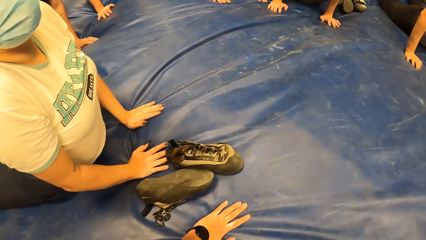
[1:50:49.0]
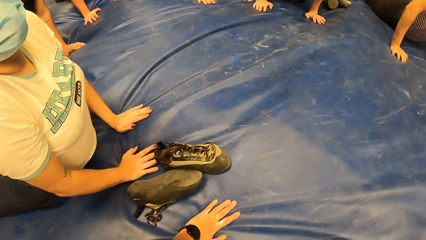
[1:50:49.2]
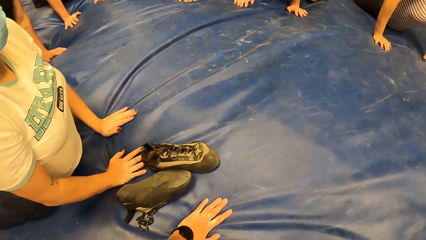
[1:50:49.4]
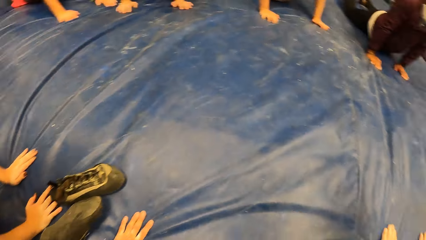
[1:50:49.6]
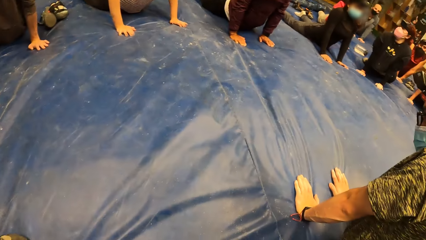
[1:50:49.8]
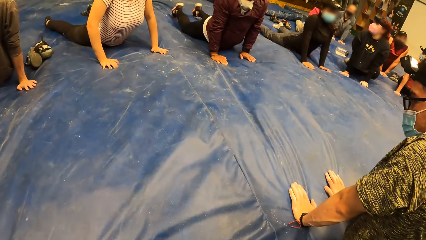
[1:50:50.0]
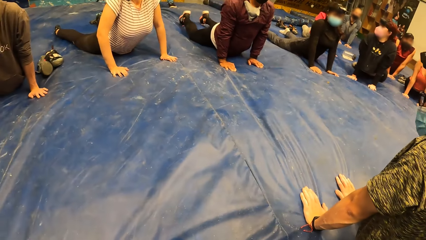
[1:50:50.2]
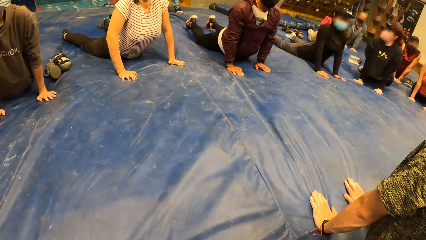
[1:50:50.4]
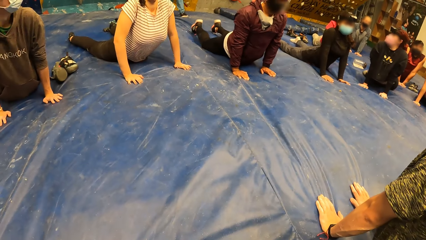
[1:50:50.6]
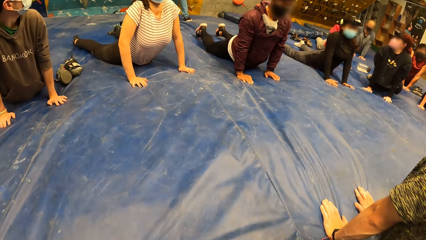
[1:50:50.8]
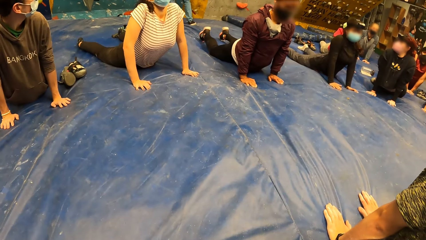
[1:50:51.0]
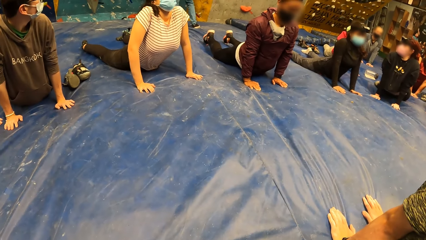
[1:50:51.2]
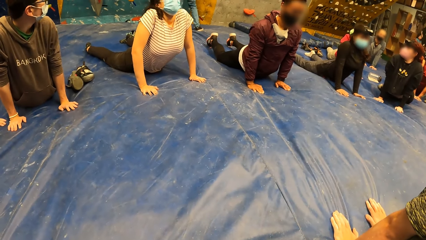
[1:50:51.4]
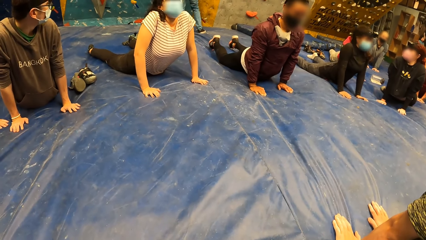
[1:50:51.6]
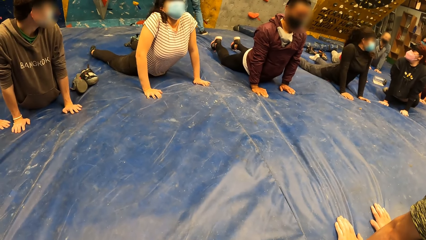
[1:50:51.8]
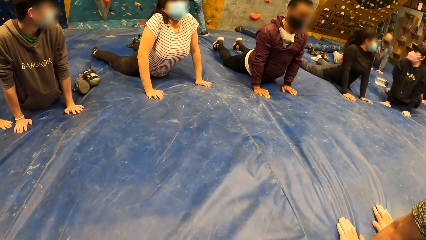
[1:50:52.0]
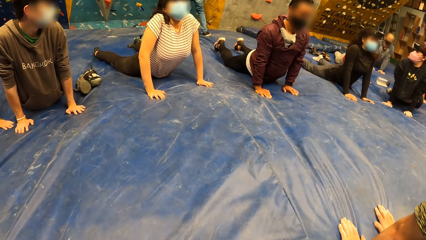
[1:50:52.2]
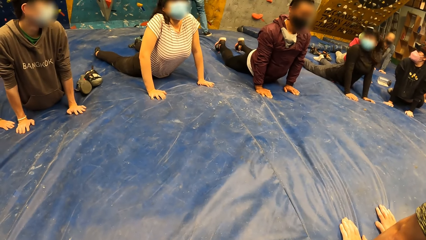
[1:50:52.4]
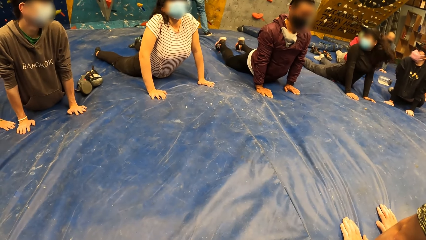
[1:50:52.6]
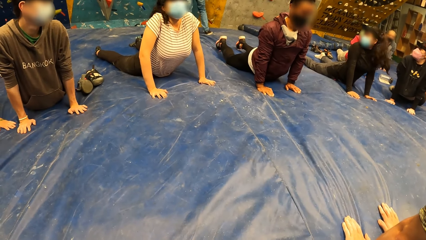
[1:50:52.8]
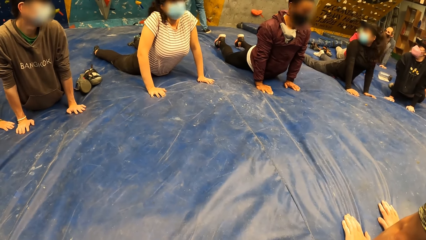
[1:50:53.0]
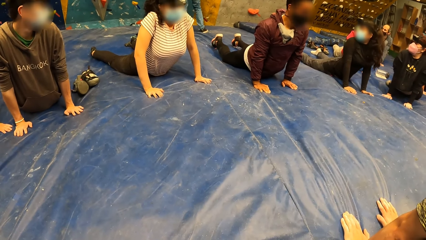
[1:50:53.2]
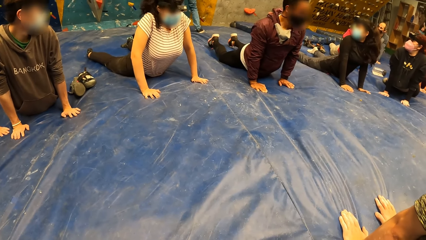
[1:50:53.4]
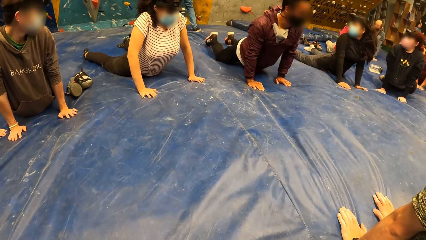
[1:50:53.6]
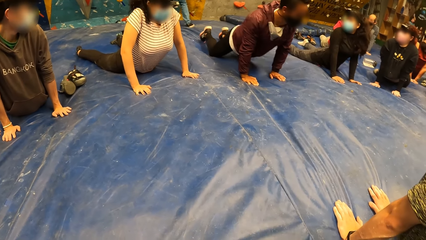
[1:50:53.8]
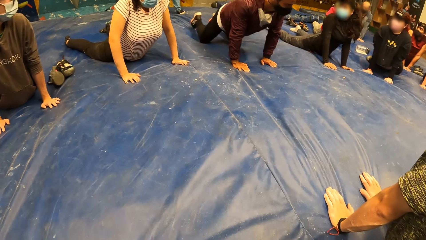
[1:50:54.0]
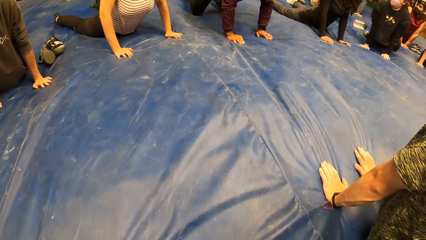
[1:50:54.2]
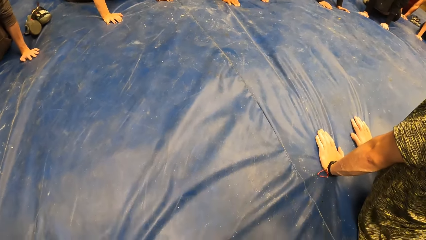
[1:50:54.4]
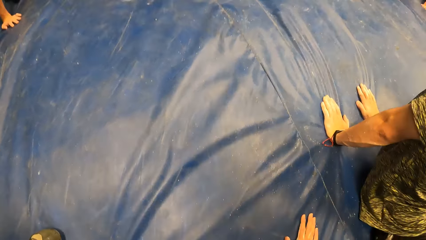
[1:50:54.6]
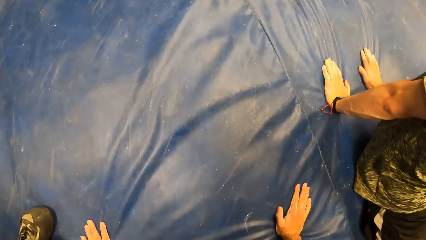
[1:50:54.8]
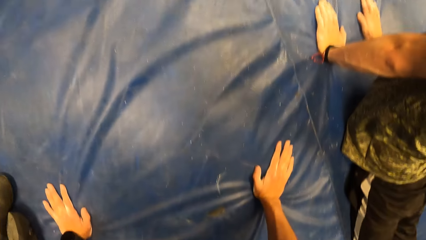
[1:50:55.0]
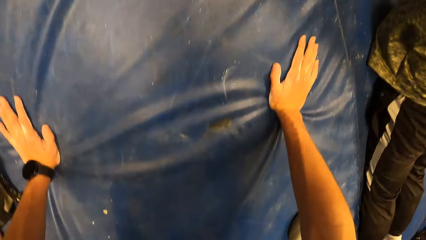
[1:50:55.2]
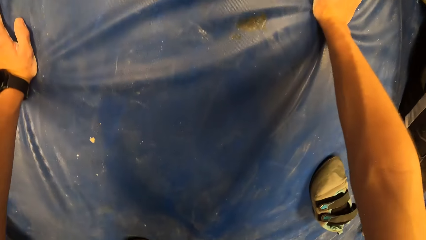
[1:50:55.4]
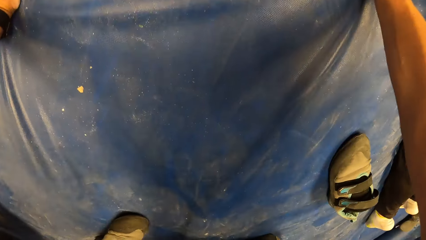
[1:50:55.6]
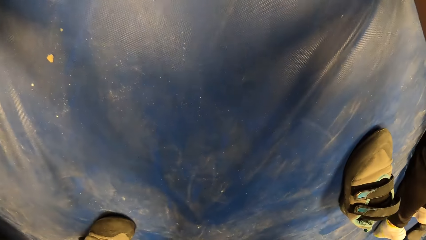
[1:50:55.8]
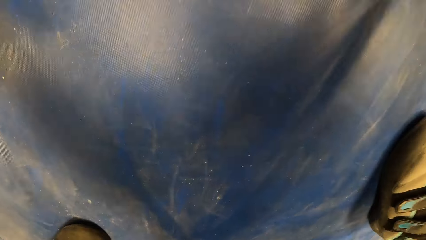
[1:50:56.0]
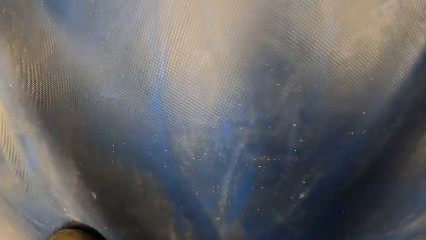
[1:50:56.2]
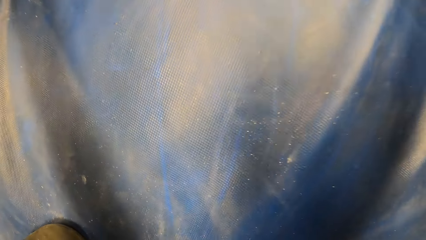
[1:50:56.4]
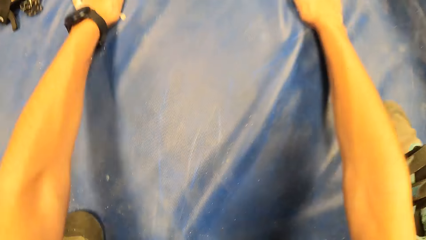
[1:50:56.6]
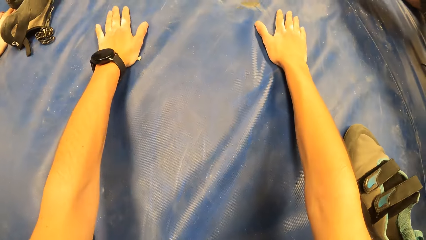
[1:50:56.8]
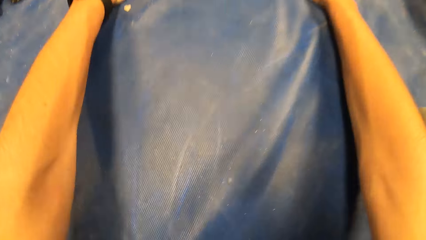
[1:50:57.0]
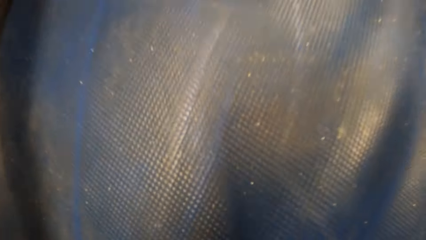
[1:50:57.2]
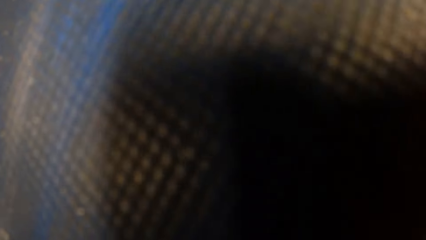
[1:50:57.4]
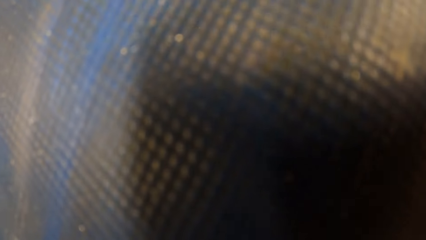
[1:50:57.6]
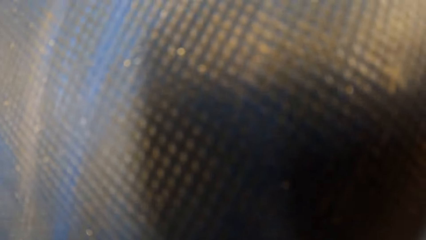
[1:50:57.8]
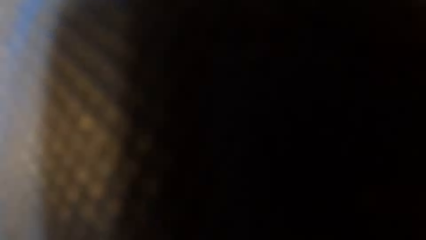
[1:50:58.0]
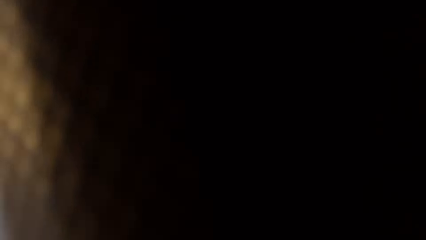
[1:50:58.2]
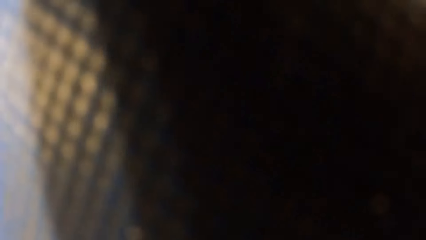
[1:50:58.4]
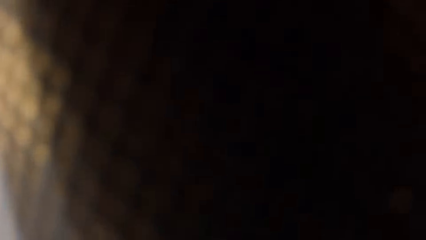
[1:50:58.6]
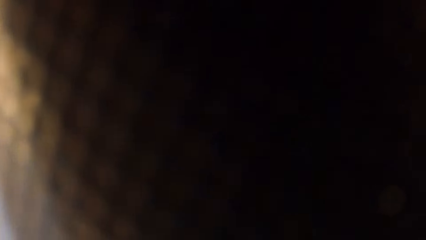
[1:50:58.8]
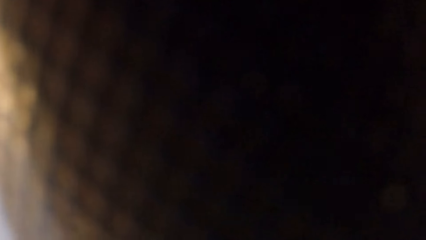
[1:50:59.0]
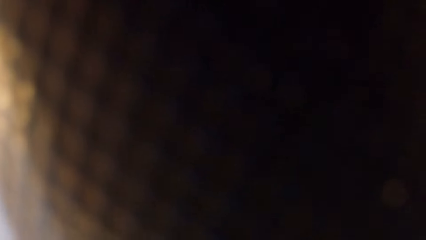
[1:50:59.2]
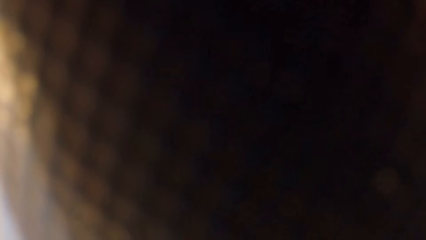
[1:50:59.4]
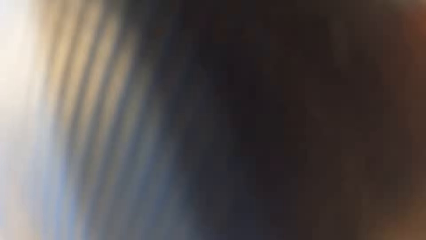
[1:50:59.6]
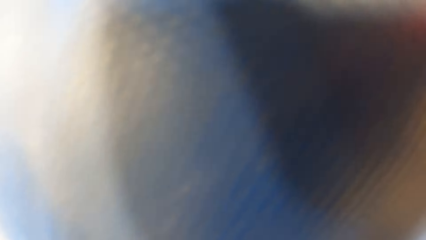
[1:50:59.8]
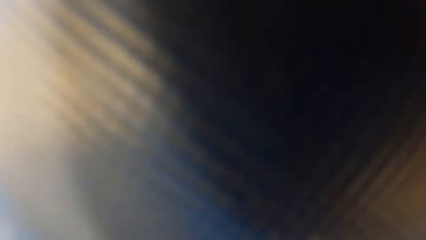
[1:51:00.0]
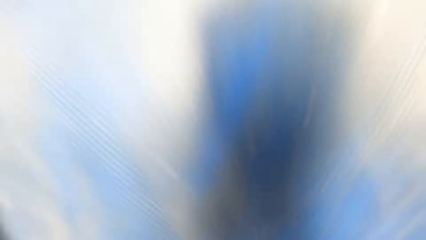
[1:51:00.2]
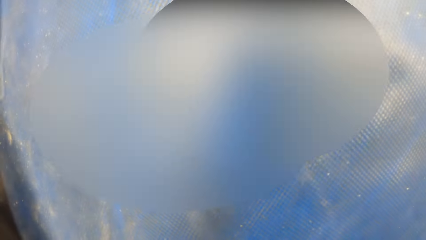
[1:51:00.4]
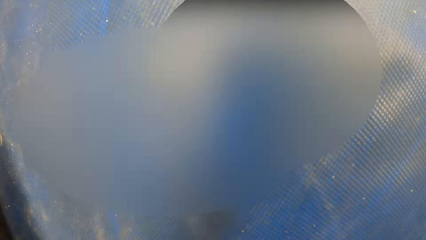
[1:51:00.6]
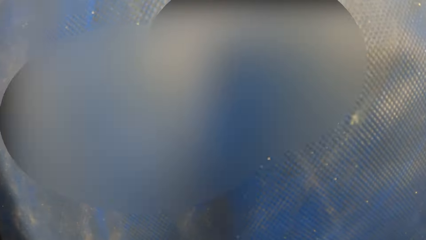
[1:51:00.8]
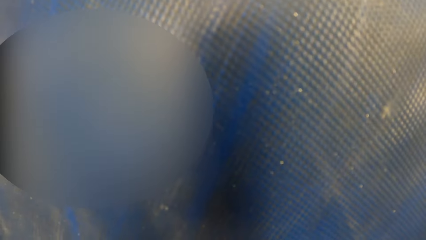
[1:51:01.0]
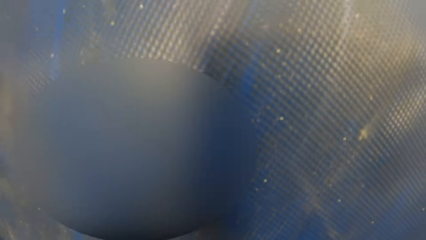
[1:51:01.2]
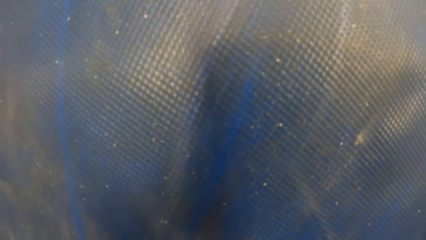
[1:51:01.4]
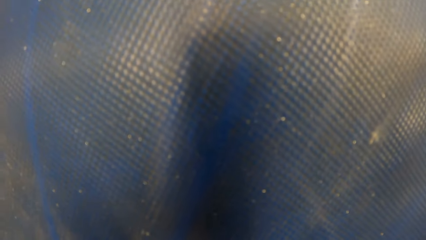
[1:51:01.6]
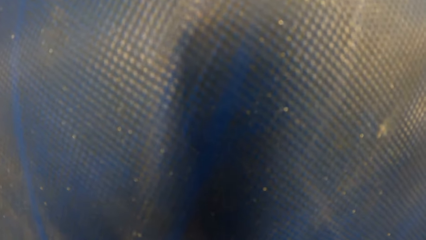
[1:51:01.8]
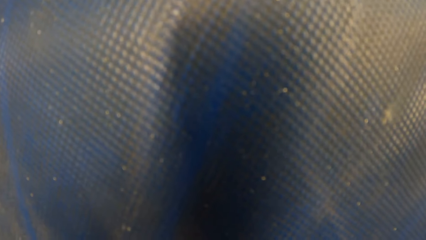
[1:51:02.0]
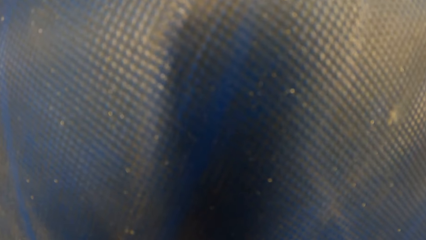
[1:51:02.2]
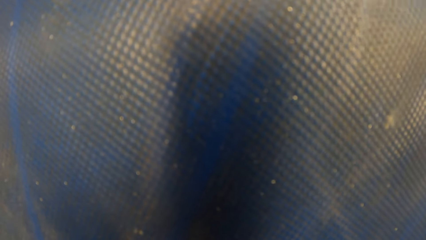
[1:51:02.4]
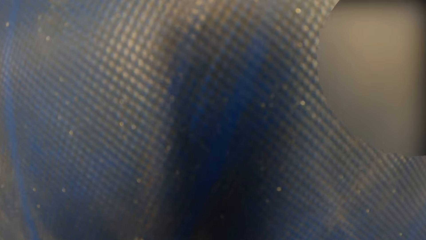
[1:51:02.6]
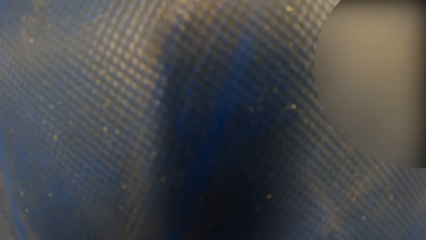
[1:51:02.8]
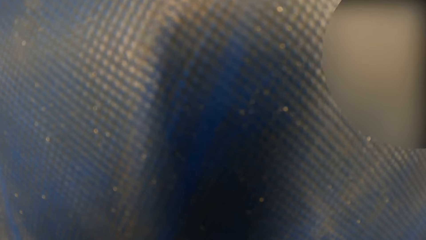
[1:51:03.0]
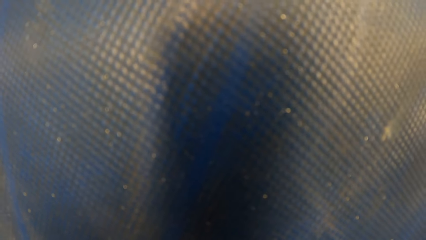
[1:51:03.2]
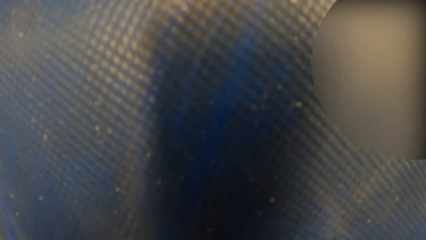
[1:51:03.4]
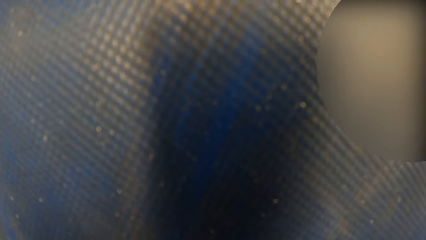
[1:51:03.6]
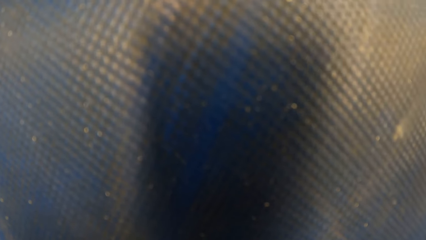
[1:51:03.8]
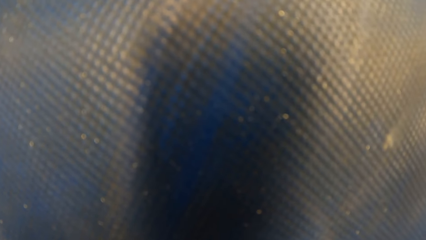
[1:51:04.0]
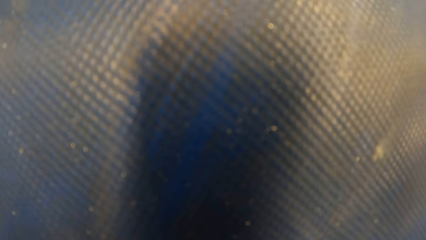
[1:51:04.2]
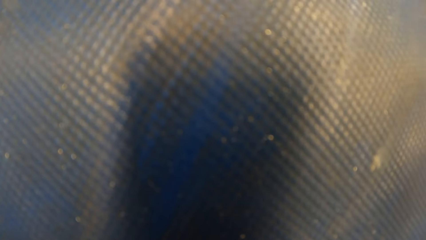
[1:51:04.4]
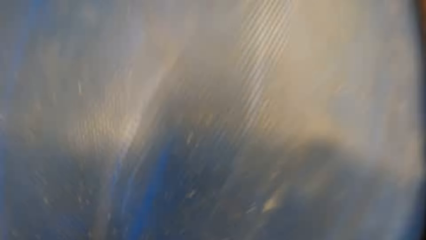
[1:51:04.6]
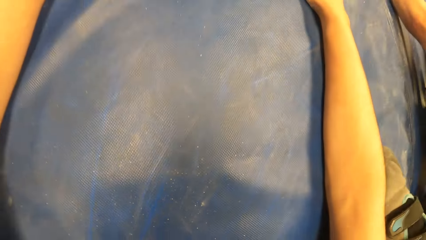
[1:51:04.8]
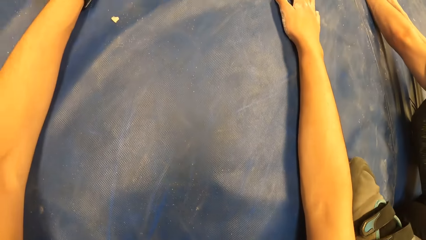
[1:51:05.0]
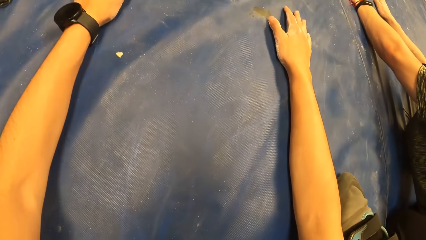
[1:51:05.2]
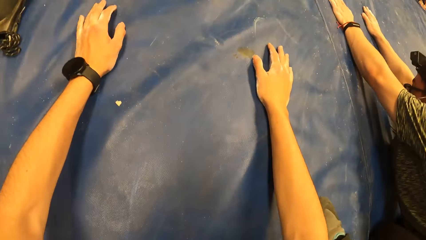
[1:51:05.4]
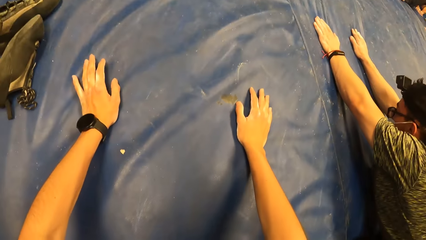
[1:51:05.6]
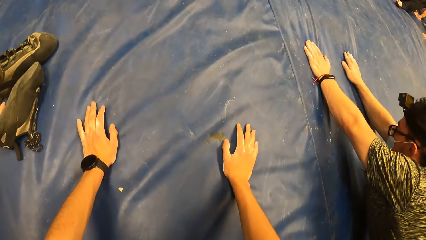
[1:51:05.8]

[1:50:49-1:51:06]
The camera wearer turns towards a group of people.
